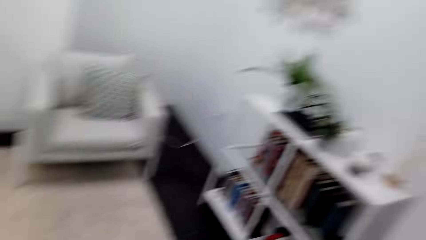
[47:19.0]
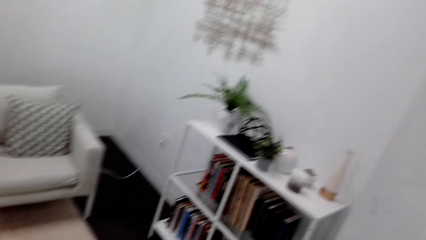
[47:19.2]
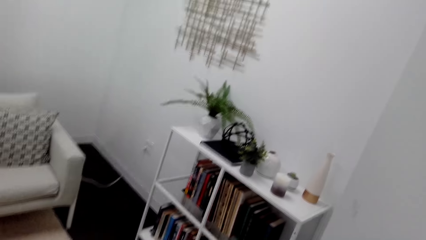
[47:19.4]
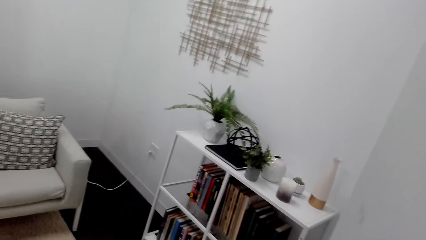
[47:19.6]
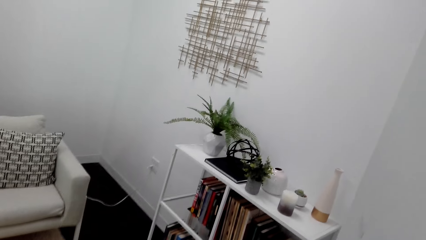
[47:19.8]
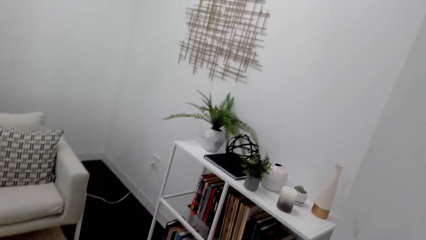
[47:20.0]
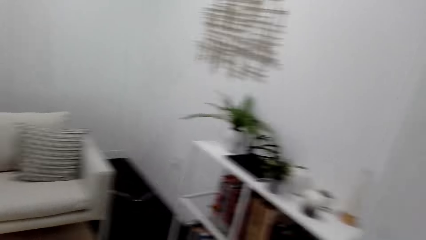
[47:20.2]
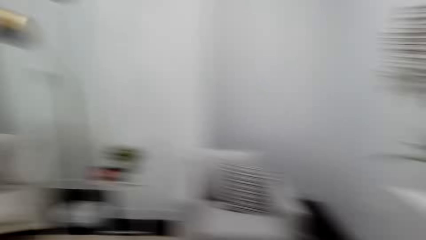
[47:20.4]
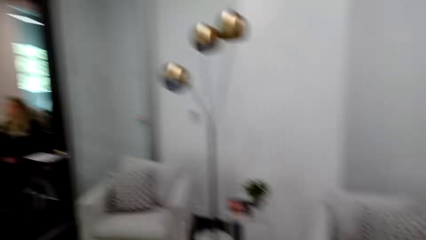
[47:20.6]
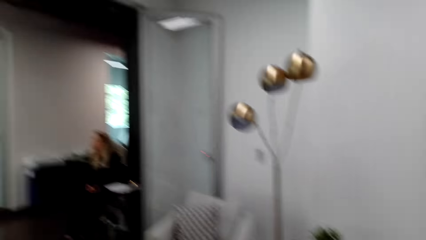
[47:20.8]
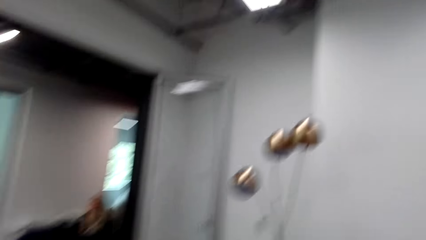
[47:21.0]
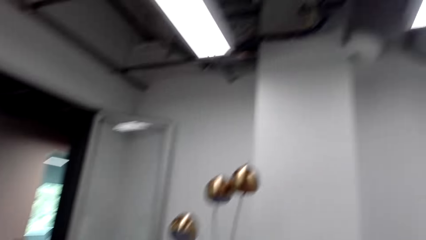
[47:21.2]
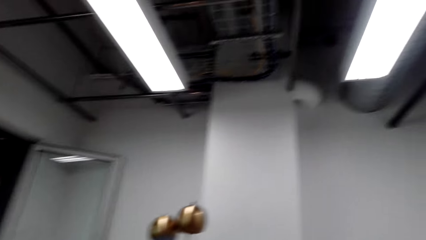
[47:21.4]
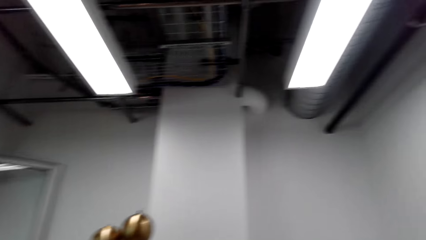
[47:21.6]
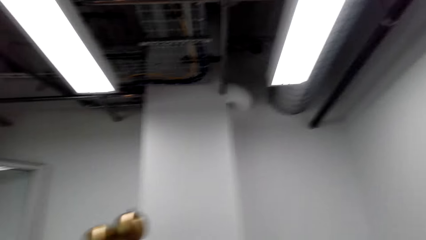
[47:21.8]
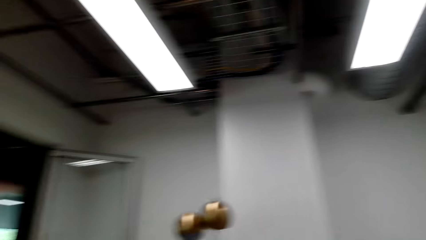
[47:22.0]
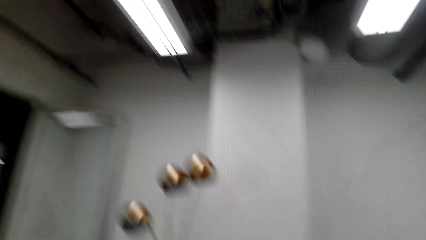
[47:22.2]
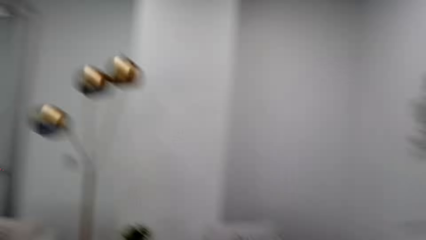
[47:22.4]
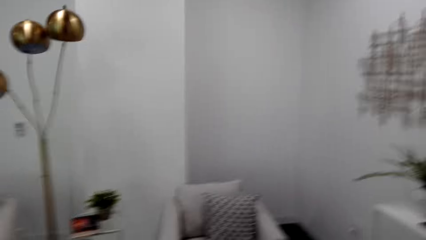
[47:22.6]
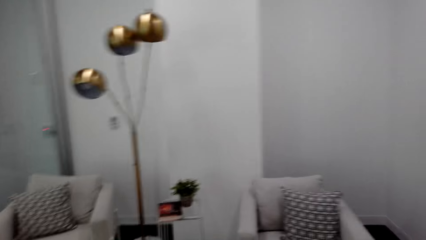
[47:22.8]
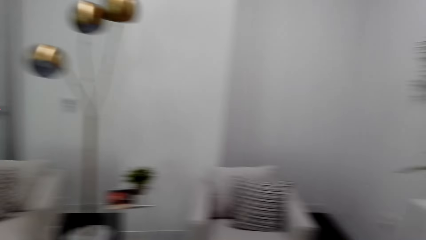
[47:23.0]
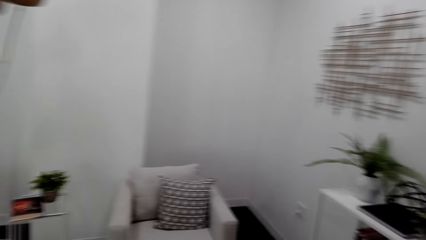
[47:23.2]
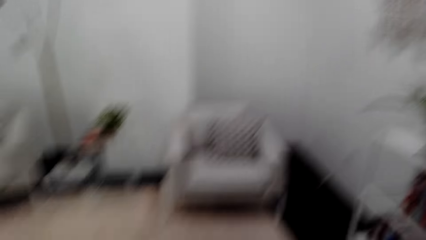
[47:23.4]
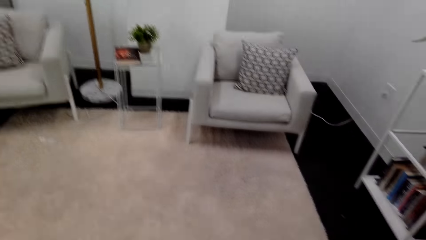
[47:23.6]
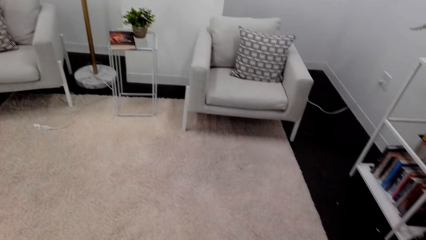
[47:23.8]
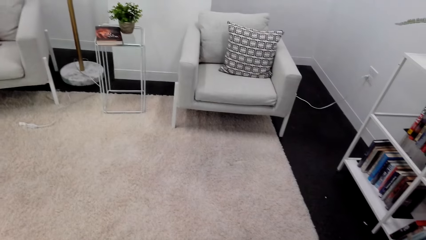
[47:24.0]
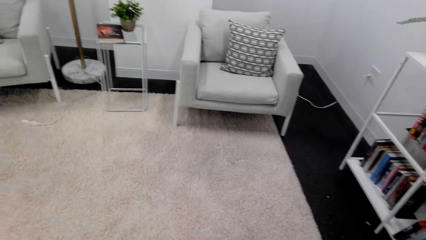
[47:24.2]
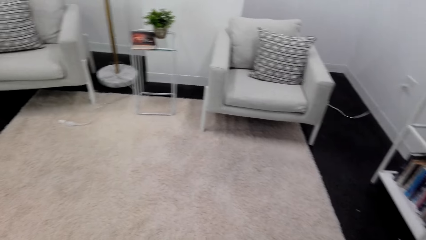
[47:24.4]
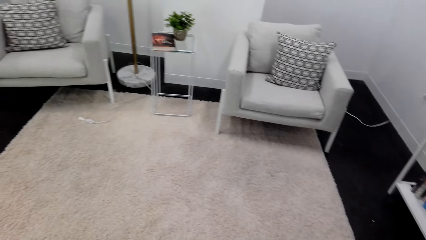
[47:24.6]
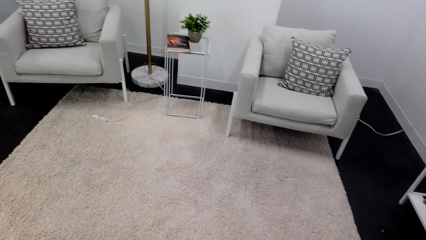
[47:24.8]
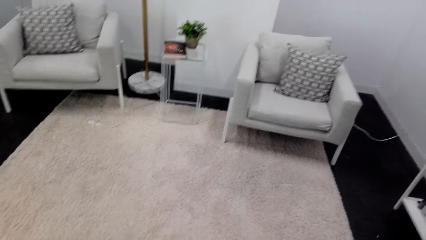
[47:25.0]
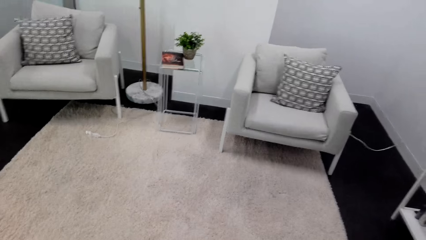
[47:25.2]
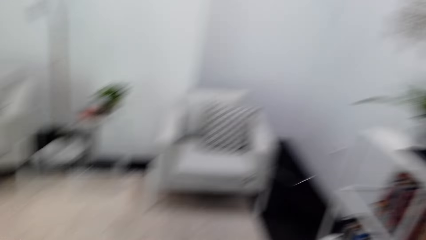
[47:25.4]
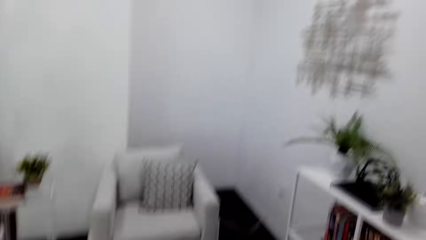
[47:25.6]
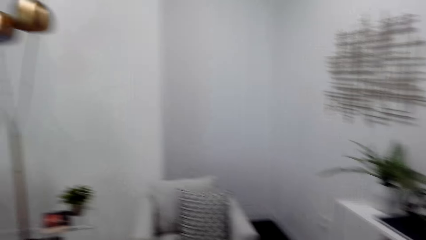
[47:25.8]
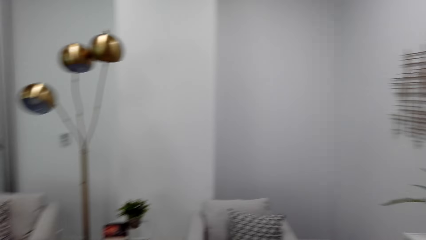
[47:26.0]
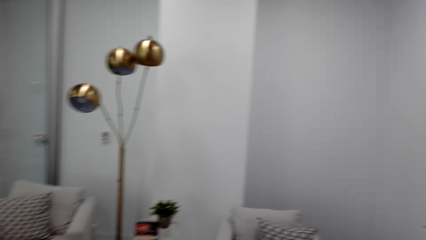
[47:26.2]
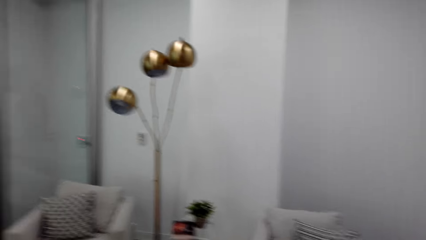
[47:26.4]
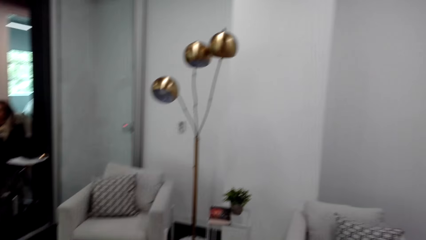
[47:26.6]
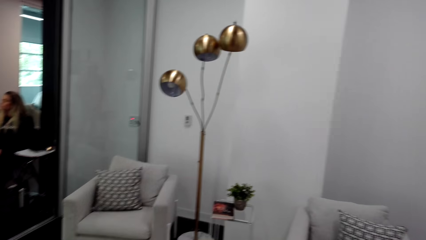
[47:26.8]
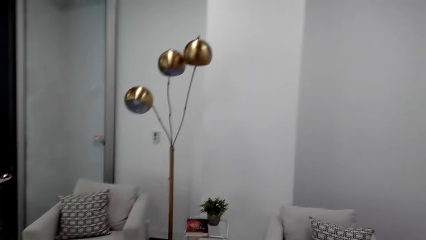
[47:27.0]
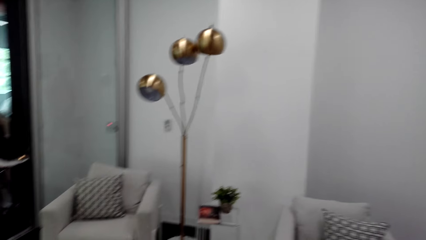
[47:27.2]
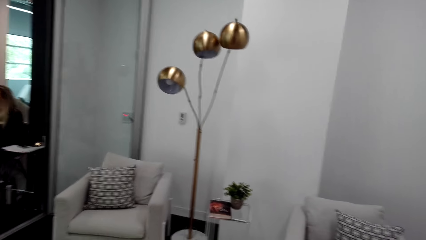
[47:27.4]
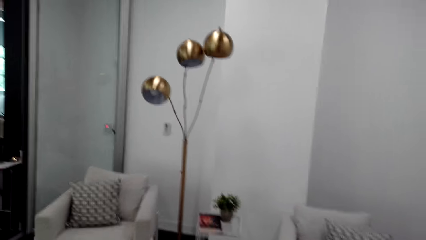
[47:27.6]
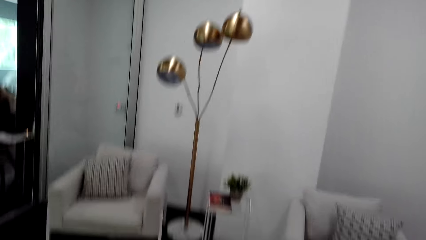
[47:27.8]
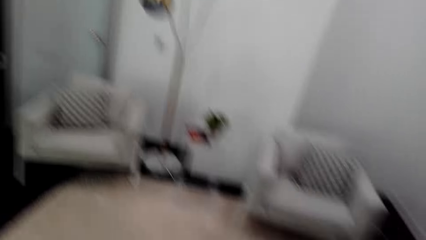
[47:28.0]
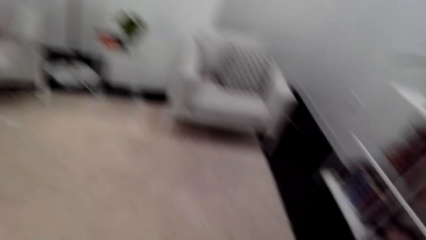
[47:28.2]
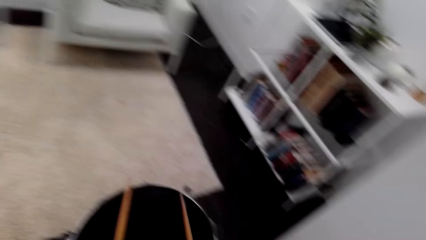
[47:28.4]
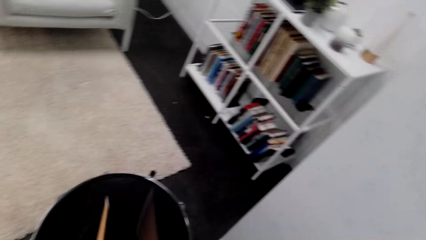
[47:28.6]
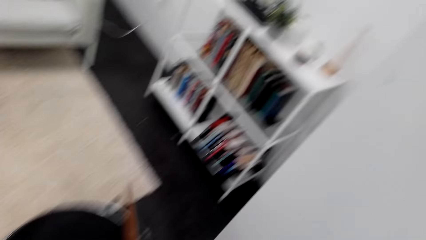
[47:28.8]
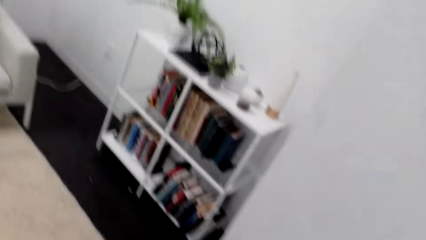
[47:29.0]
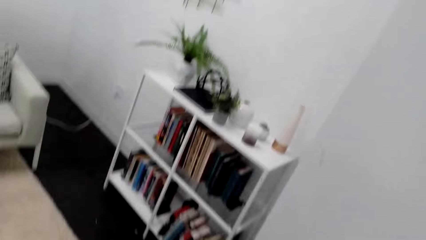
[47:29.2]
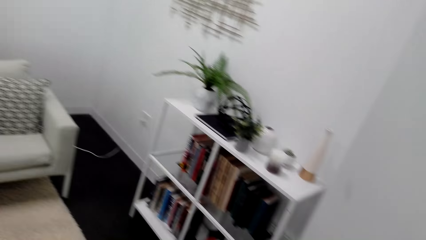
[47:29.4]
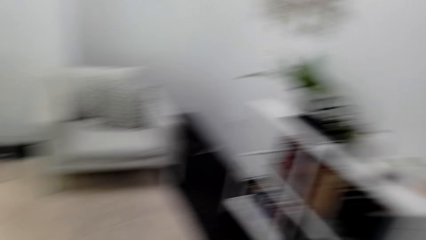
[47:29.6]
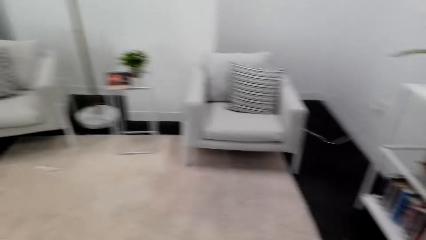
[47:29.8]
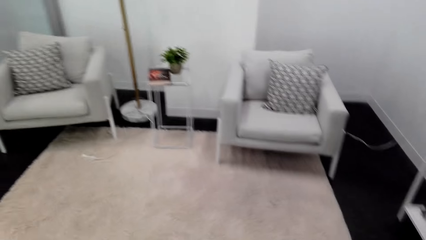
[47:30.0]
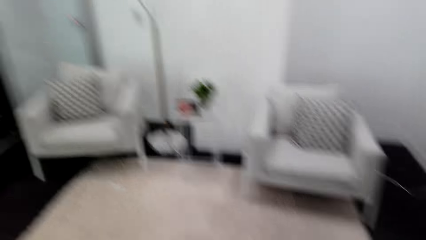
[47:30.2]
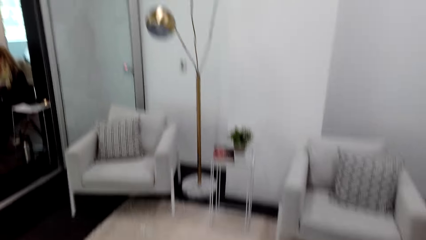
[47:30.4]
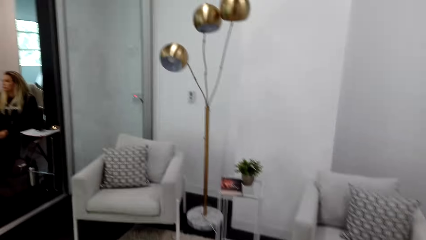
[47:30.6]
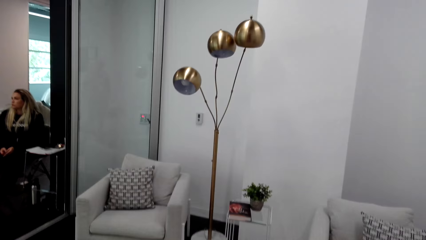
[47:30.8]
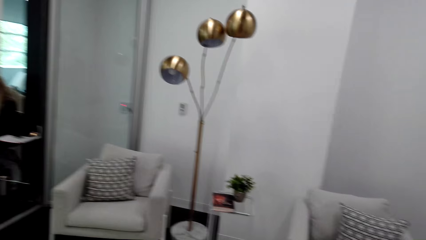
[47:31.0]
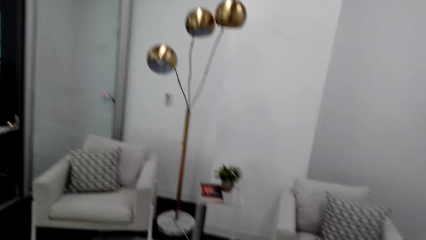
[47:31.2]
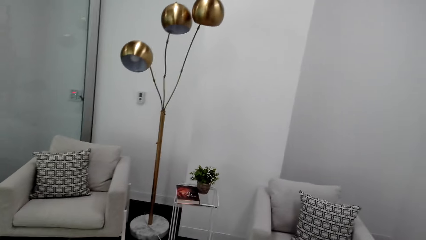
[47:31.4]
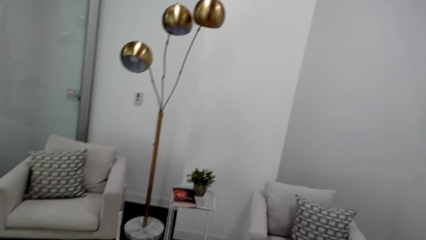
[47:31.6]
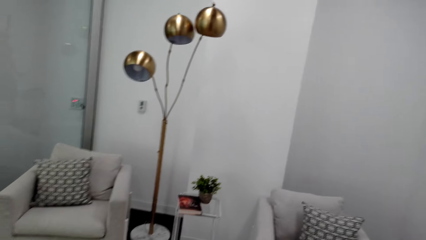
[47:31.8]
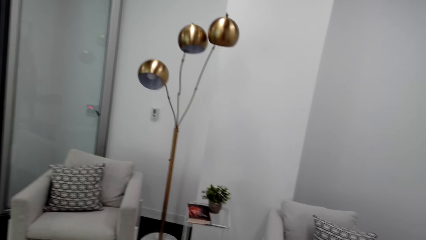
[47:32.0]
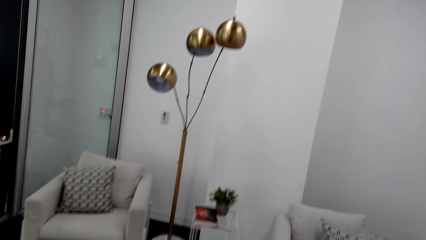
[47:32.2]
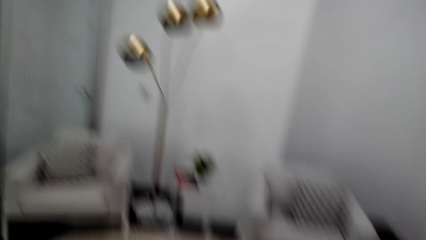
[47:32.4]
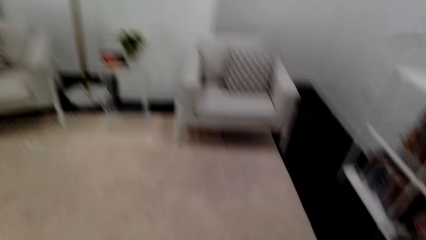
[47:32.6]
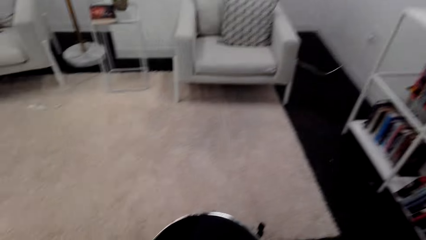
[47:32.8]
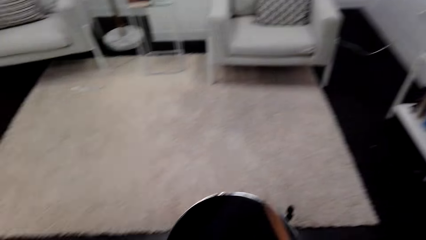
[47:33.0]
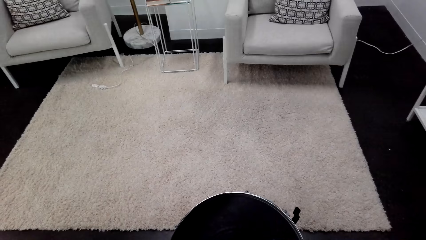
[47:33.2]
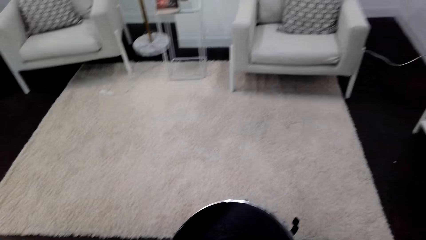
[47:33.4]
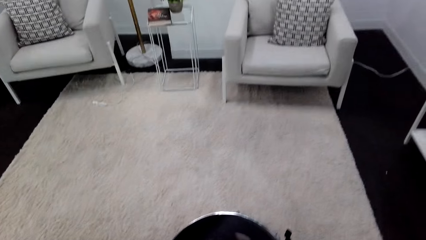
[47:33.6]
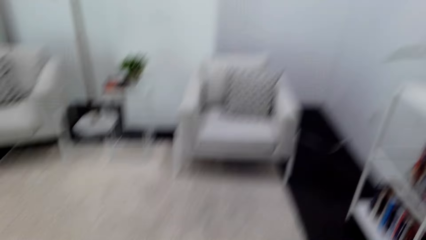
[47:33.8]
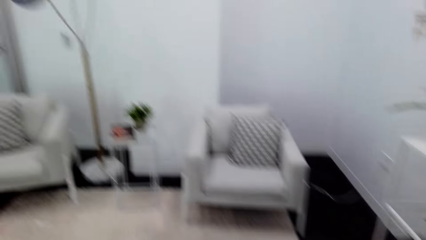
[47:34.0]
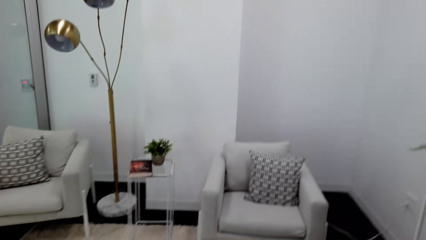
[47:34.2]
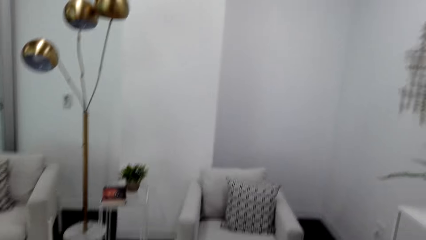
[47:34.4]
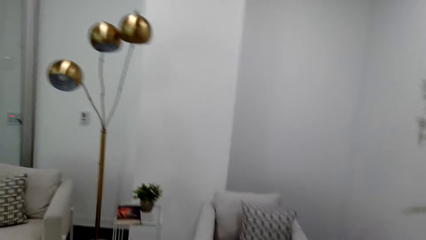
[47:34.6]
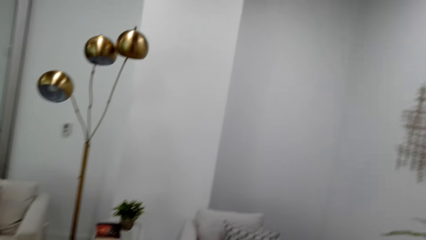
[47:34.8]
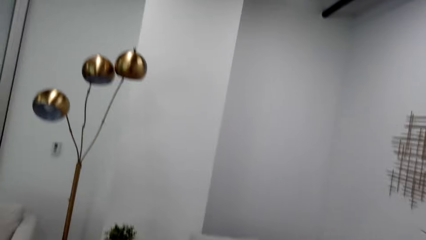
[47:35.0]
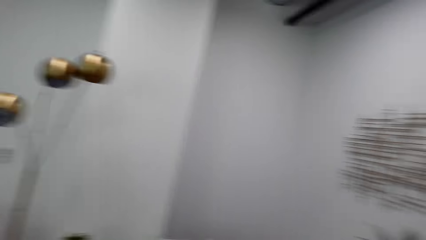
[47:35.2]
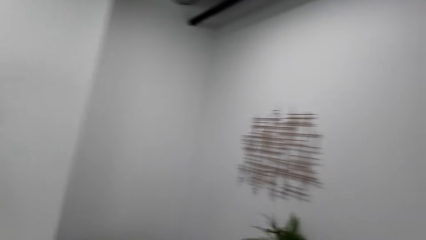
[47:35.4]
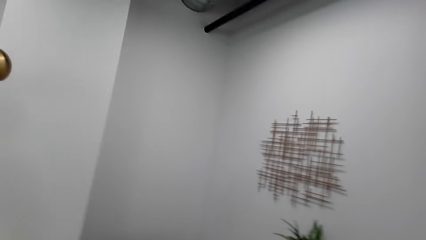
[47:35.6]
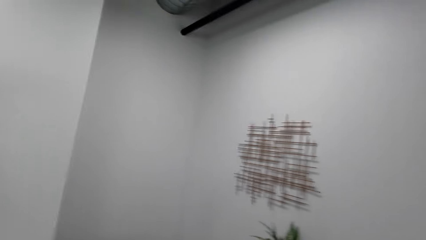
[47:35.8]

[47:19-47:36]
The camera wearer beats the drum and looks around. They beat the drum and look around. They beat the drum and look around.
